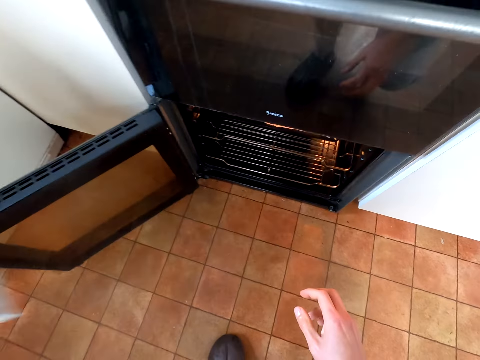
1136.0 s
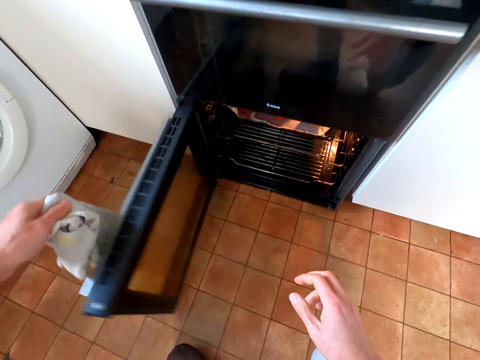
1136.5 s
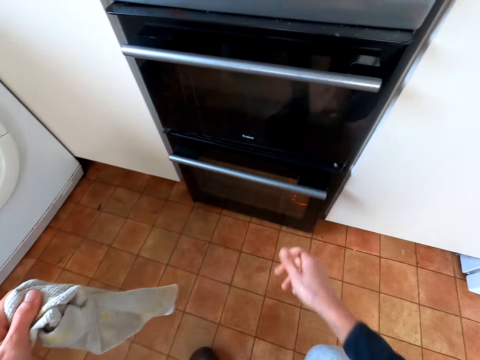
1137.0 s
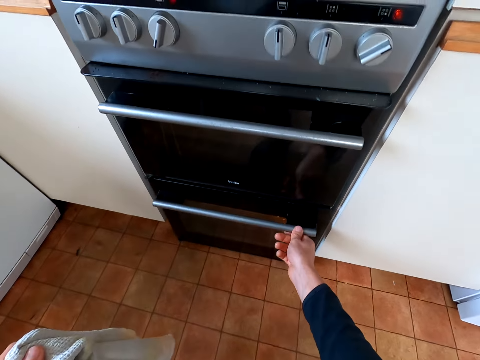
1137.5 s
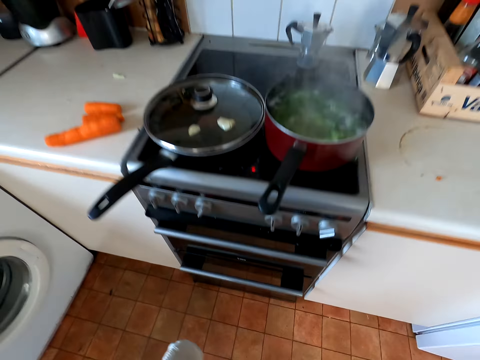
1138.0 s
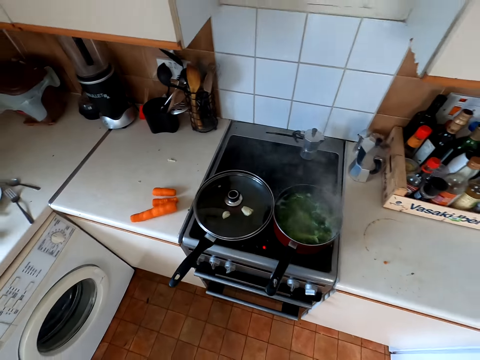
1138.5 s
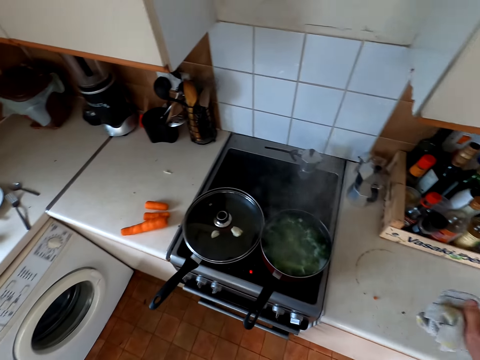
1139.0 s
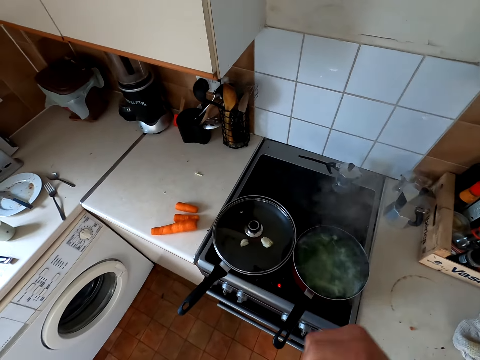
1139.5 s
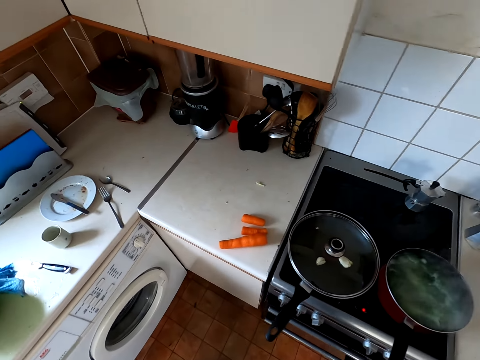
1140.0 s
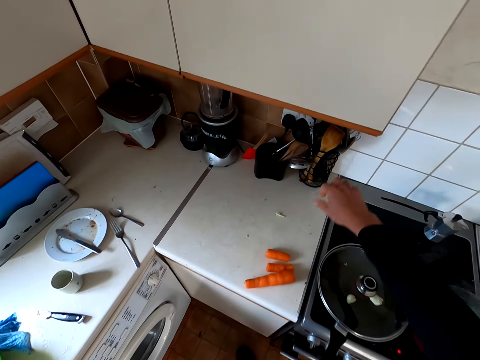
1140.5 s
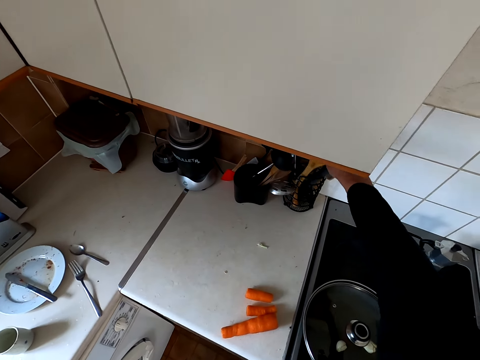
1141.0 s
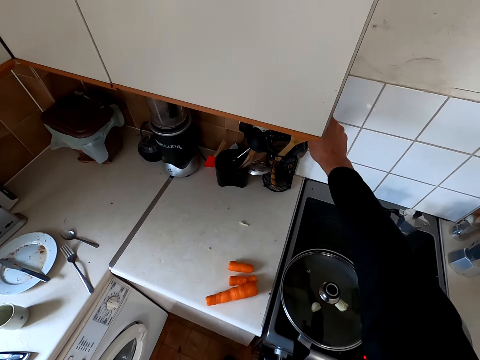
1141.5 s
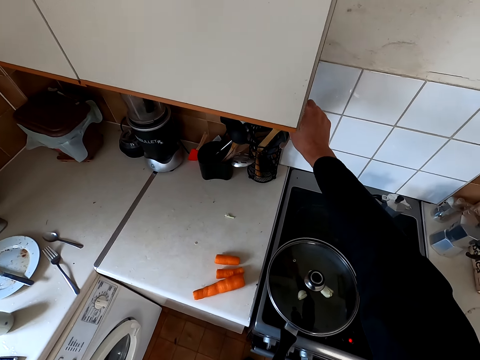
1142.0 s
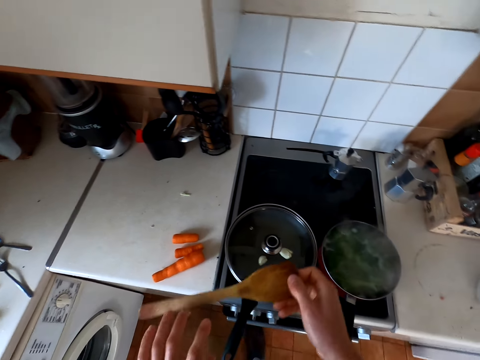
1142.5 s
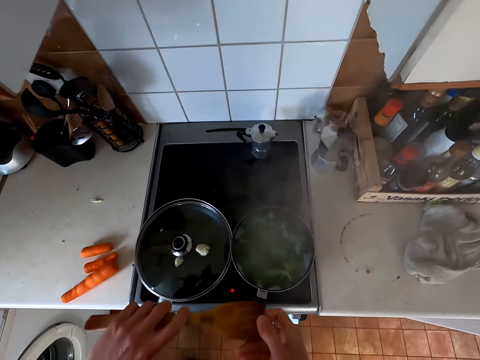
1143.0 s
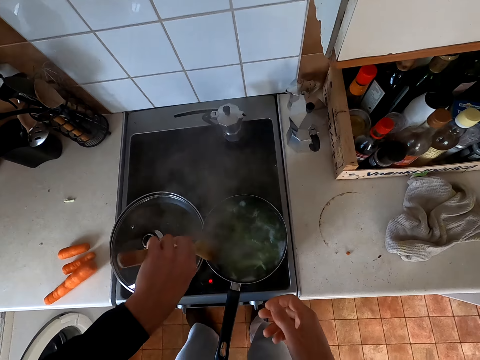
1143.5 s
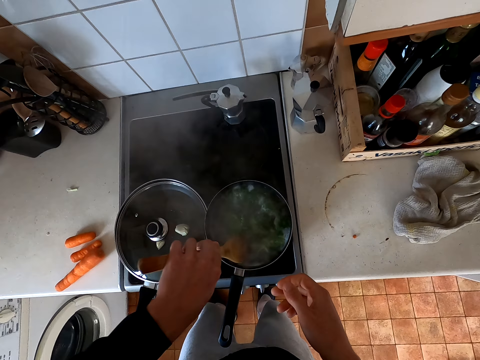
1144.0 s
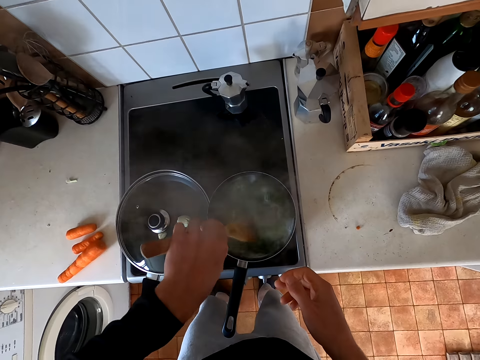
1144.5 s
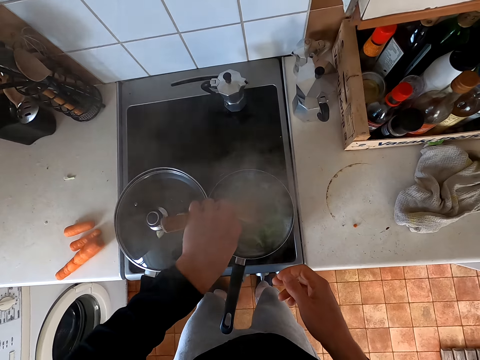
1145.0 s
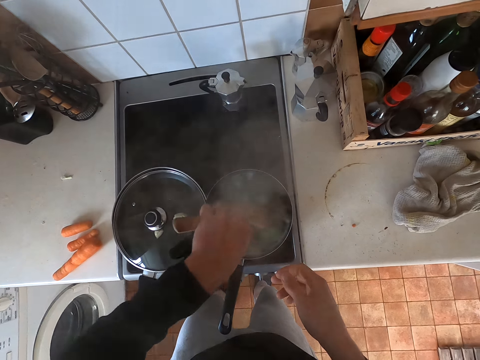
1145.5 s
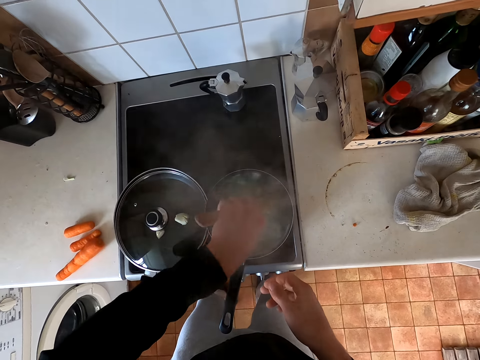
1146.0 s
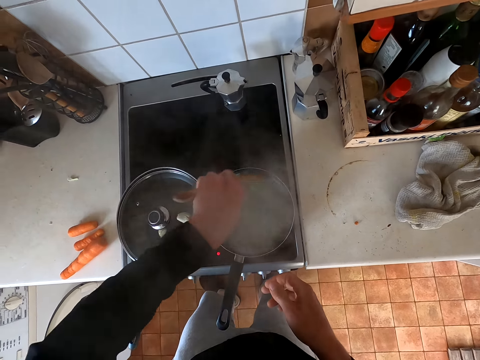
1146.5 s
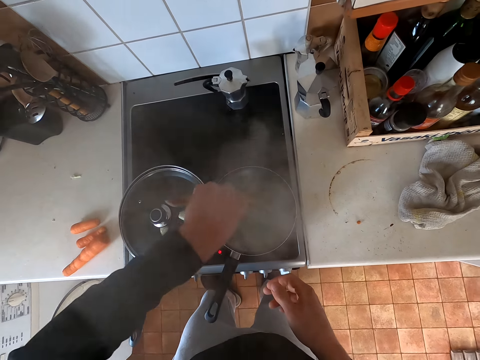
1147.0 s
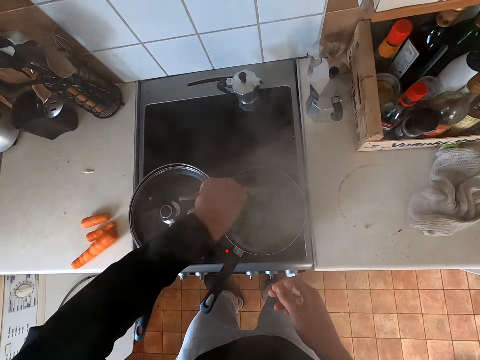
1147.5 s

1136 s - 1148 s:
The camera wearer closes the oven door. They put the hand towel down. They take the cooking spoon or wooden spoon. They hold the wooden spoon. They stir the broccolis with the cooking spoon.

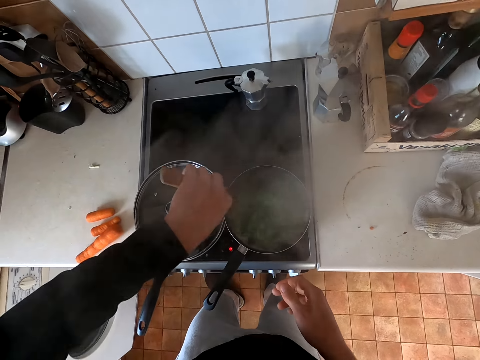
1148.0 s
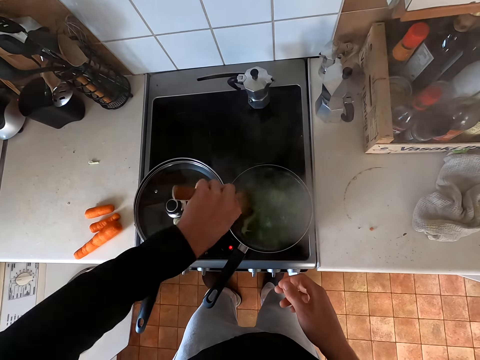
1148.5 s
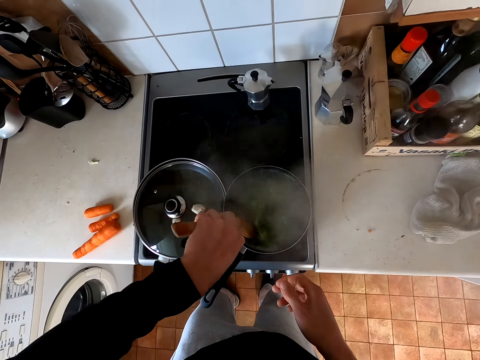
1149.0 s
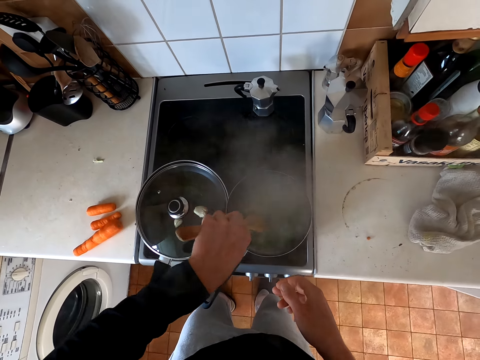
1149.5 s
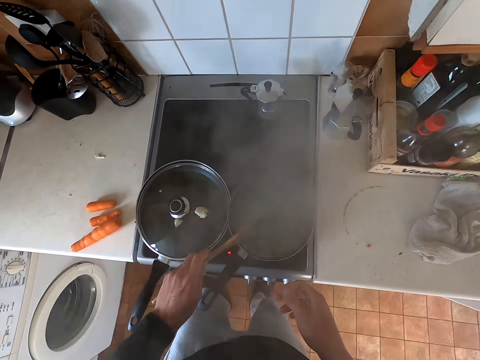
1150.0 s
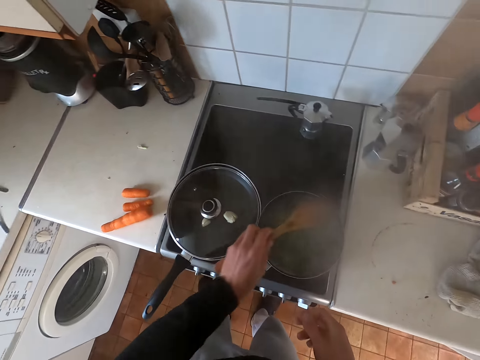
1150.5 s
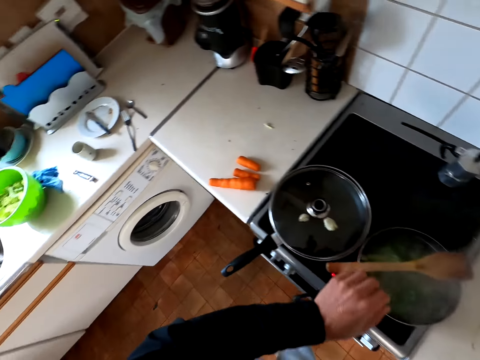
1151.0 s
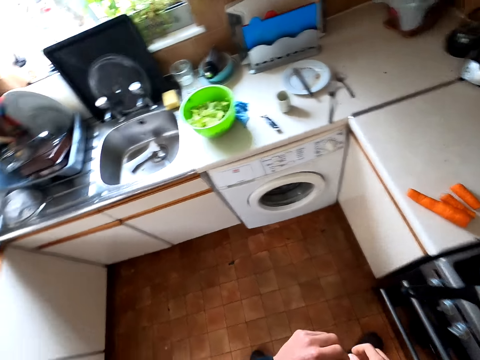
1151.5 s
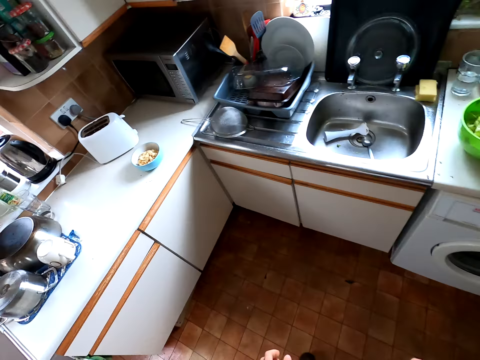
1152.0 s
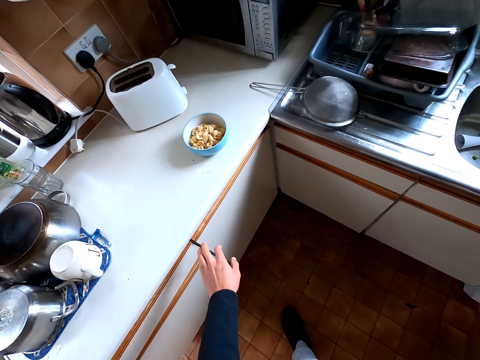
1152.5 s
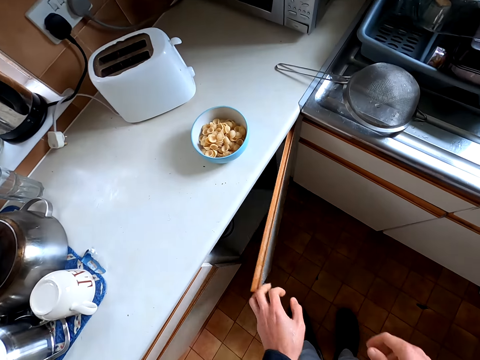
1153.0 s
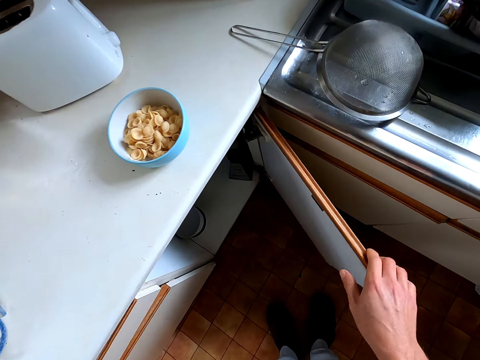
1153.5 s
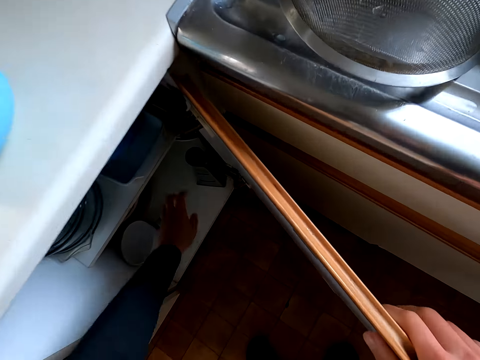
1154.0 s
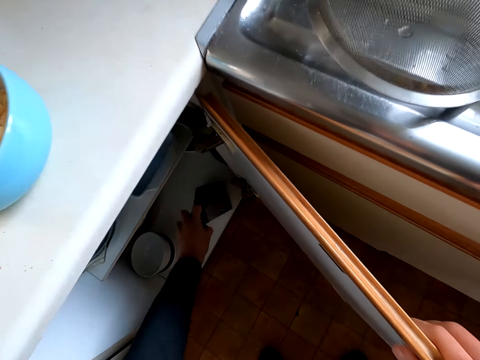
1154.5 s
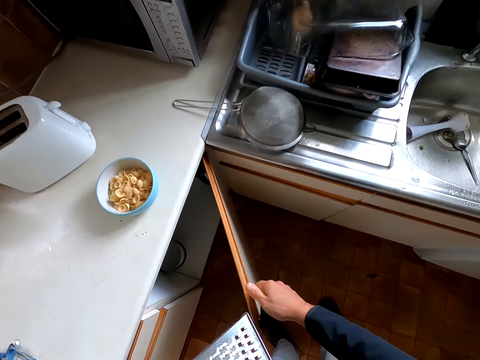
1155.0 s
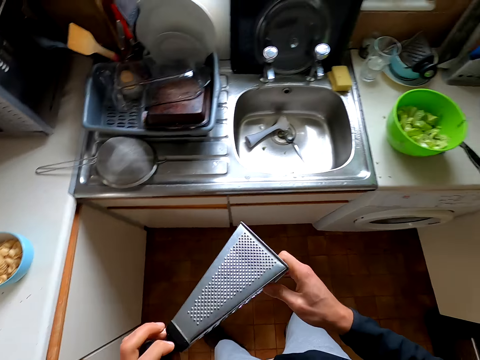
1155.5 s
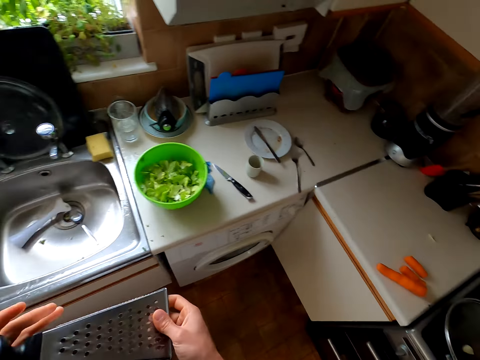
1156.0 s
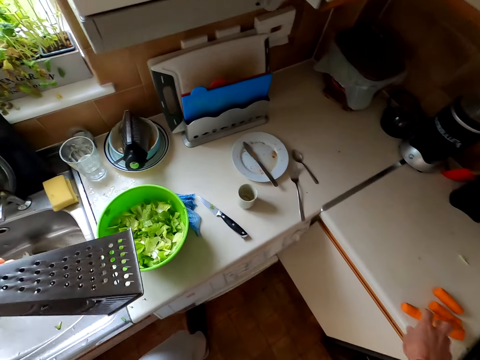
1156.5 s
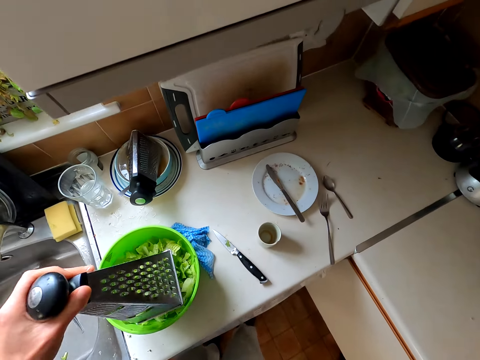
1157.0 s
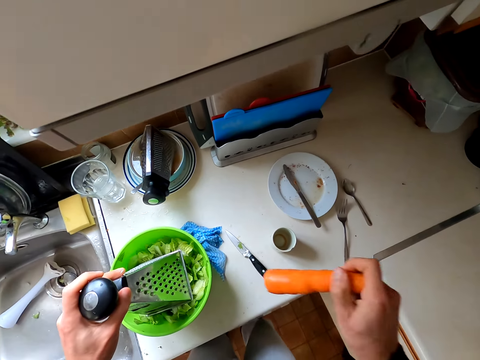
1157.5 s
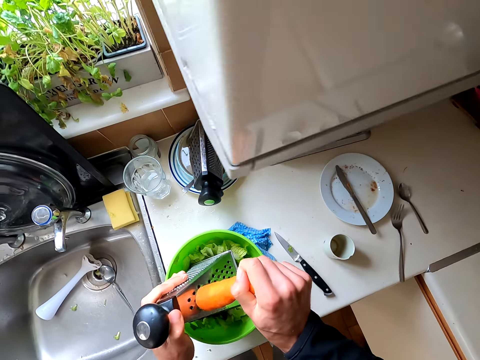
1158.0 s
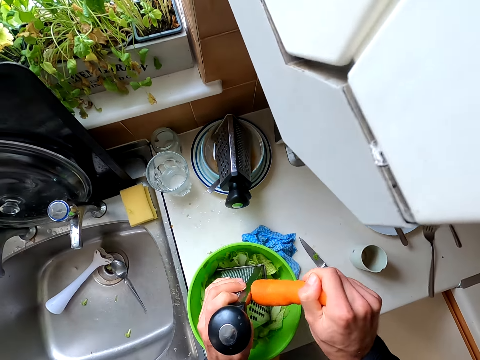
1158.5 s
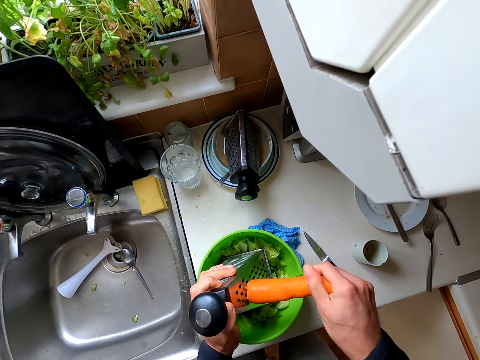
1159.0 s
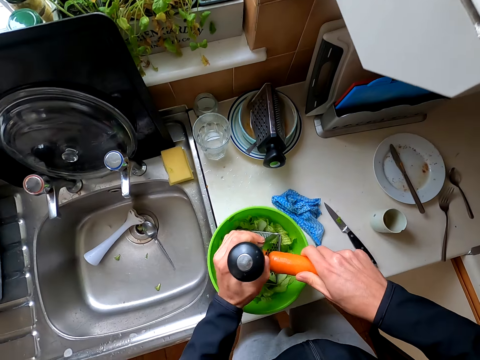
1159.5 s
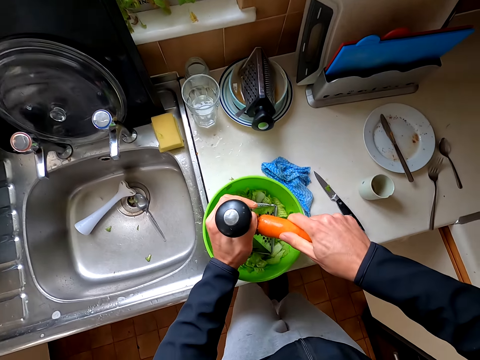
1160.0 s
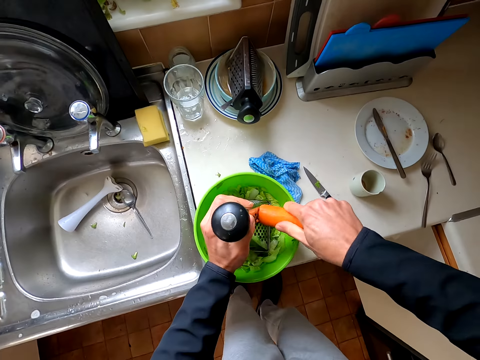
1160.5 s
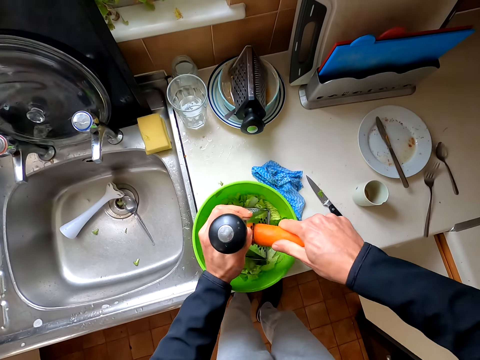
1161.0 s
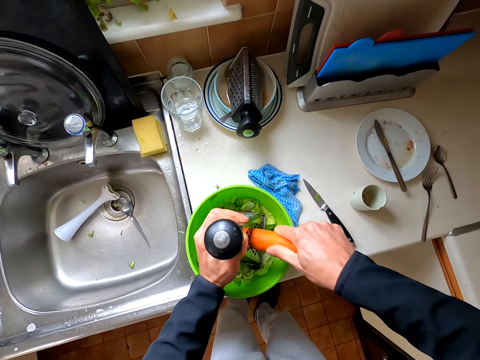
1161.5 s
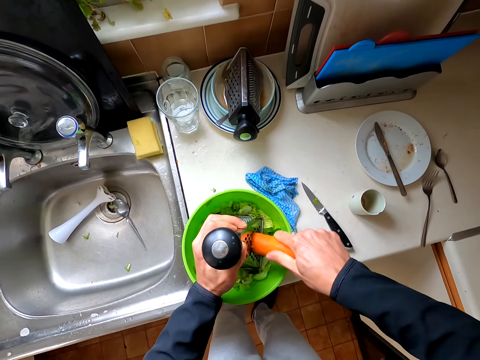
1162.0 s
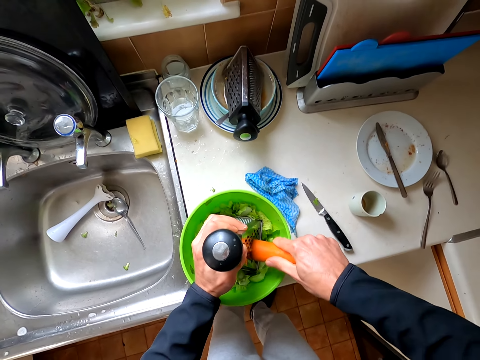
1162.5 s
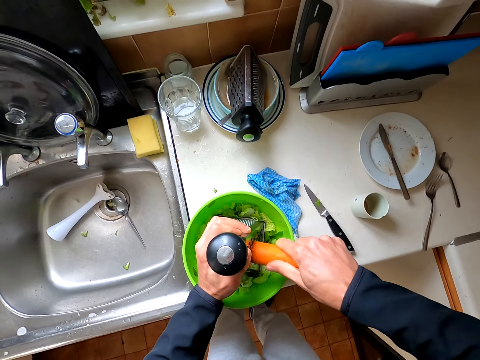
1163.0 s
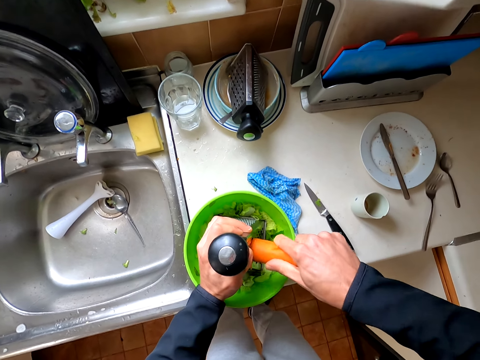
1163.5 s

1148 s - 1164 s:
The camera wearer hits the wooden spoon on the pot. They put the wooden spoon on the pot. They walk toward the cabinet. They open the cabinet. They take a grater from the fridge. They close the door. They hold the grater. They hold the carrot. They grate the carrots into the lettuce.
